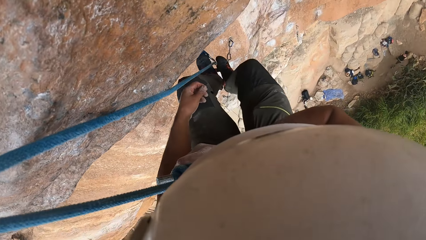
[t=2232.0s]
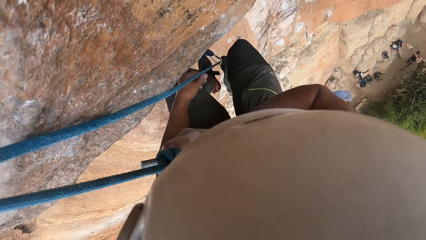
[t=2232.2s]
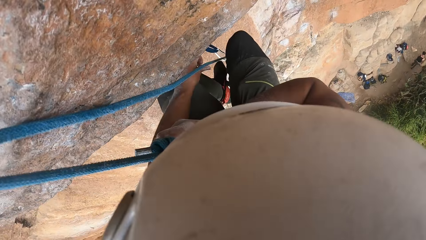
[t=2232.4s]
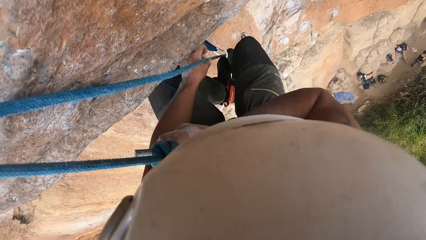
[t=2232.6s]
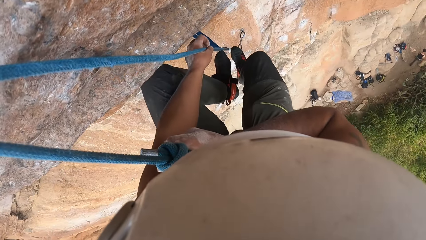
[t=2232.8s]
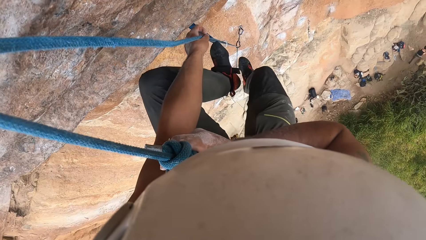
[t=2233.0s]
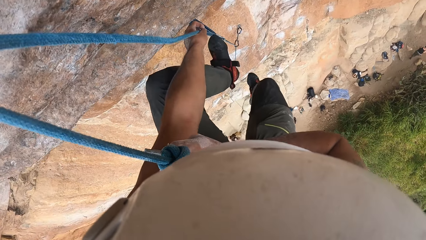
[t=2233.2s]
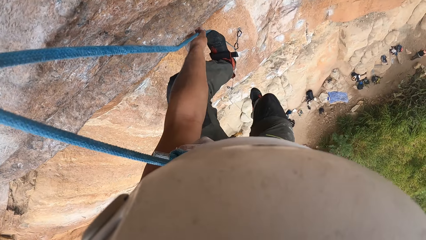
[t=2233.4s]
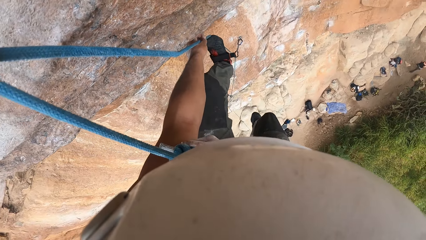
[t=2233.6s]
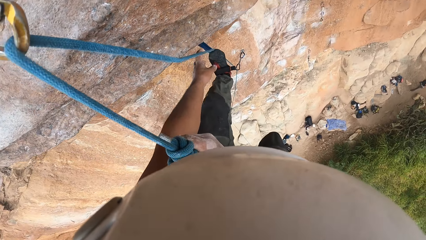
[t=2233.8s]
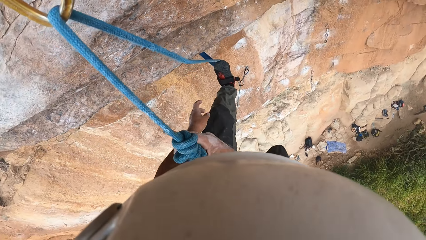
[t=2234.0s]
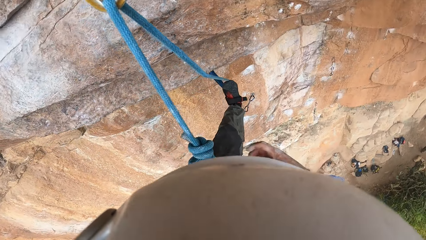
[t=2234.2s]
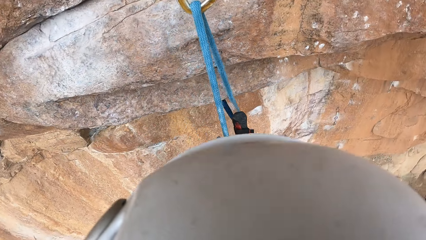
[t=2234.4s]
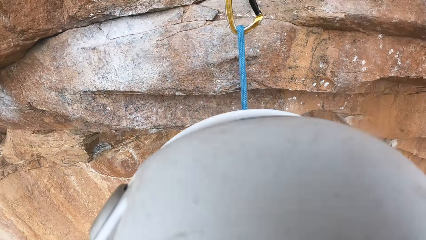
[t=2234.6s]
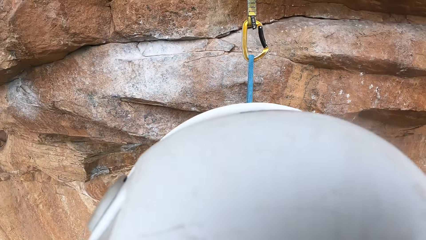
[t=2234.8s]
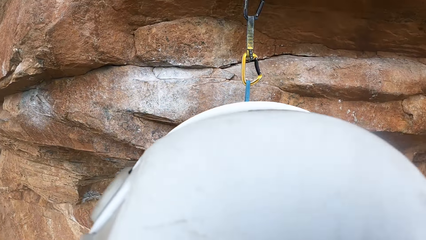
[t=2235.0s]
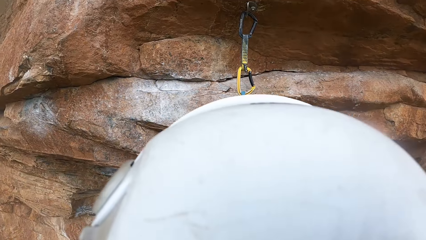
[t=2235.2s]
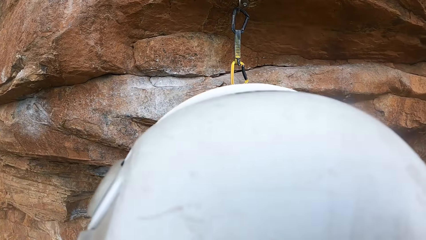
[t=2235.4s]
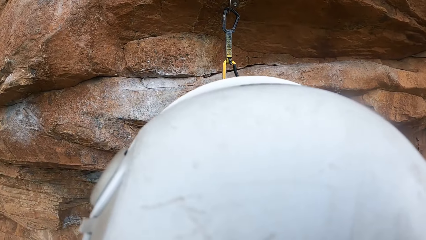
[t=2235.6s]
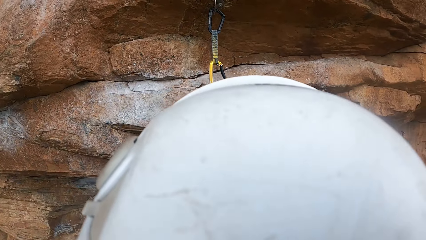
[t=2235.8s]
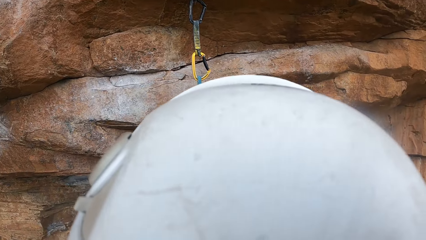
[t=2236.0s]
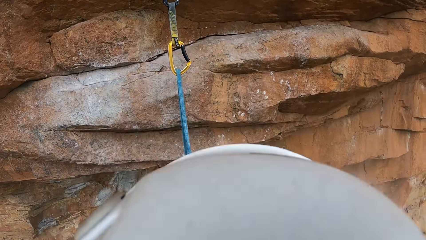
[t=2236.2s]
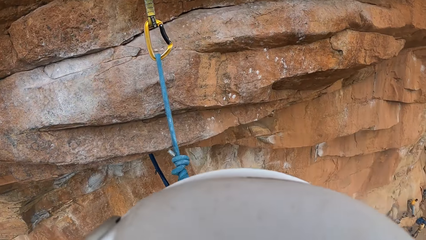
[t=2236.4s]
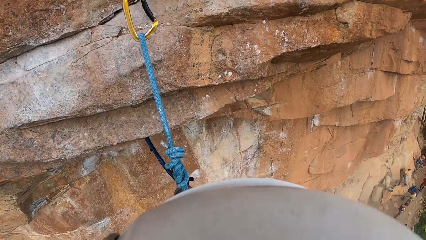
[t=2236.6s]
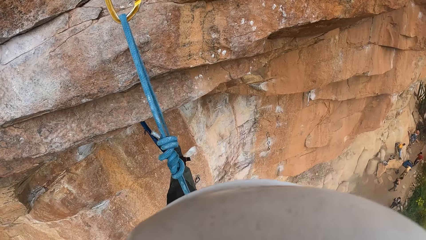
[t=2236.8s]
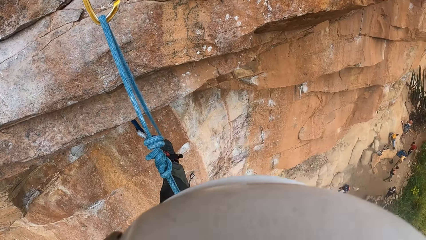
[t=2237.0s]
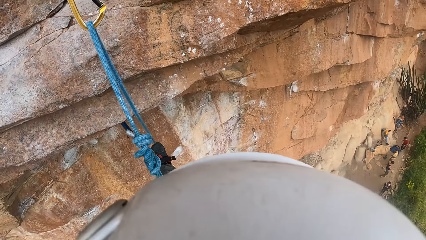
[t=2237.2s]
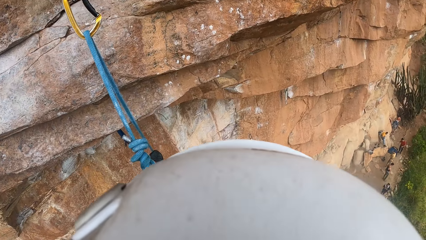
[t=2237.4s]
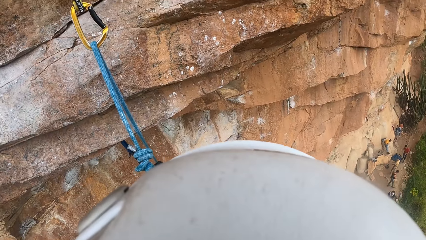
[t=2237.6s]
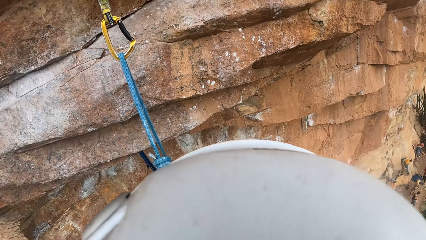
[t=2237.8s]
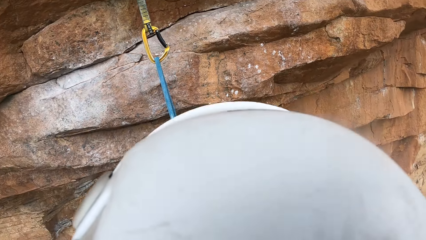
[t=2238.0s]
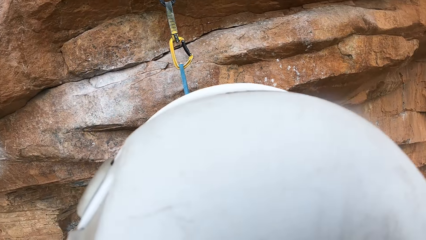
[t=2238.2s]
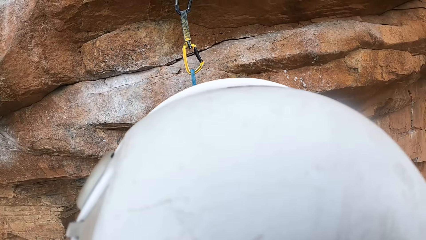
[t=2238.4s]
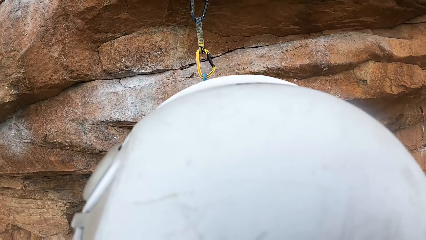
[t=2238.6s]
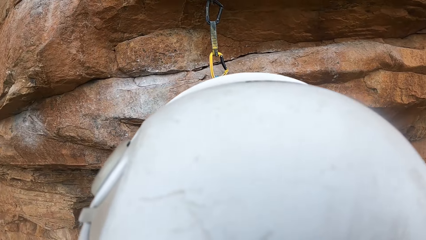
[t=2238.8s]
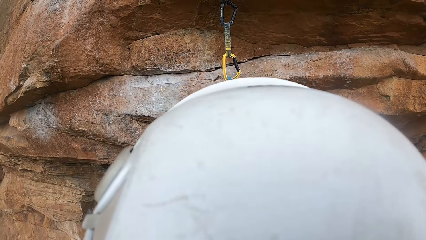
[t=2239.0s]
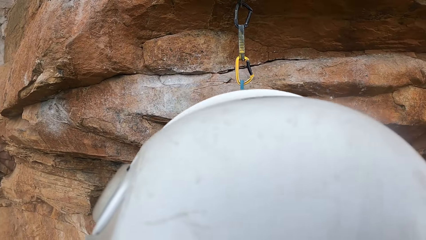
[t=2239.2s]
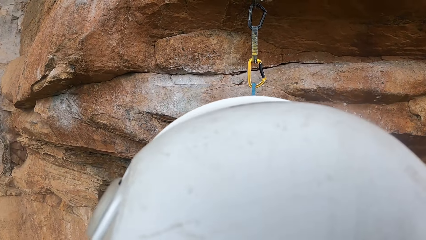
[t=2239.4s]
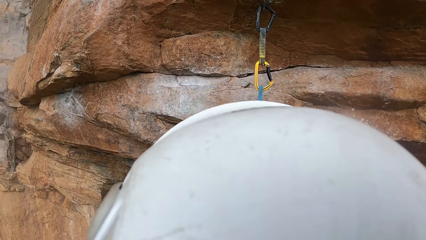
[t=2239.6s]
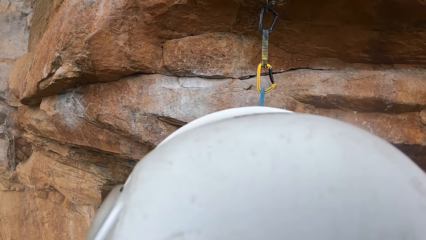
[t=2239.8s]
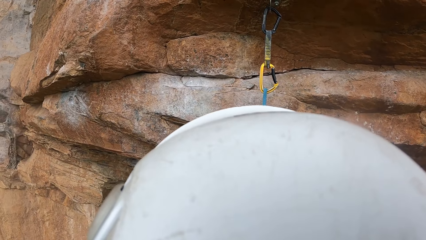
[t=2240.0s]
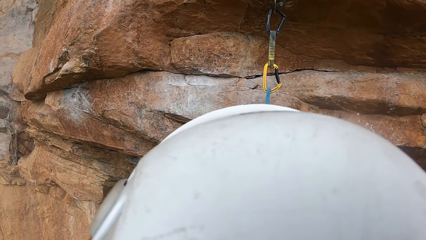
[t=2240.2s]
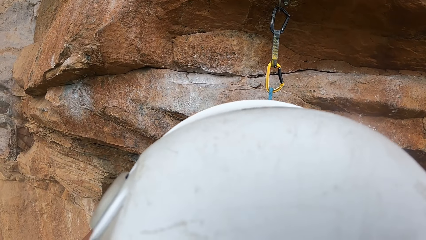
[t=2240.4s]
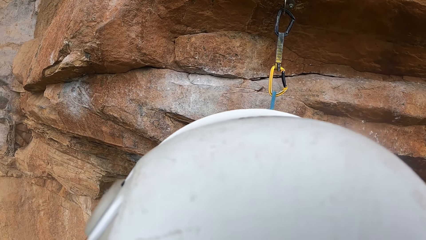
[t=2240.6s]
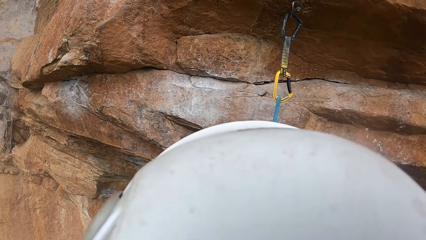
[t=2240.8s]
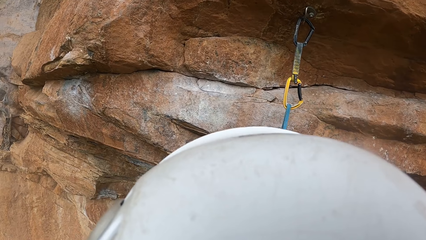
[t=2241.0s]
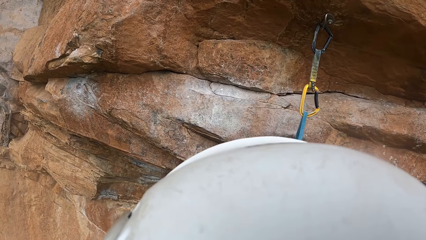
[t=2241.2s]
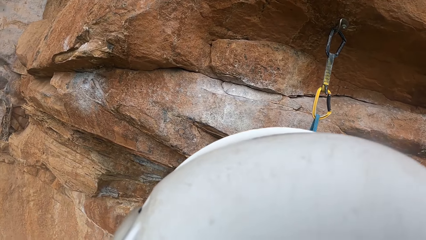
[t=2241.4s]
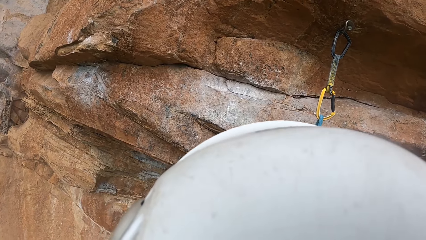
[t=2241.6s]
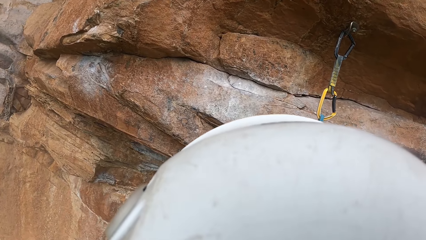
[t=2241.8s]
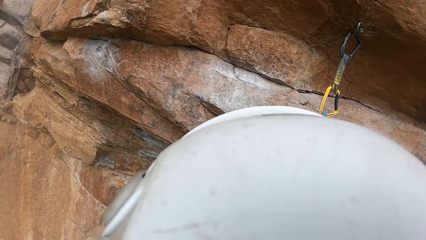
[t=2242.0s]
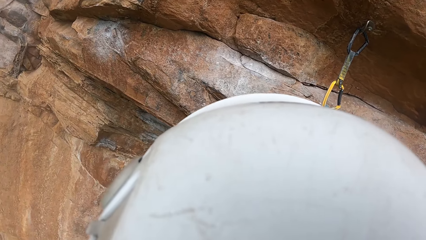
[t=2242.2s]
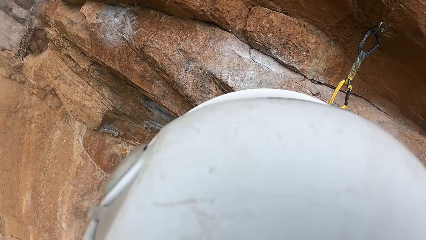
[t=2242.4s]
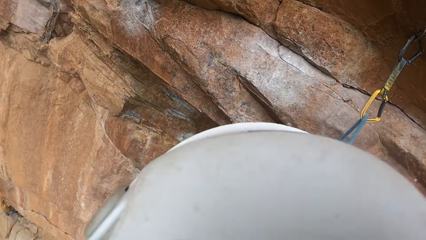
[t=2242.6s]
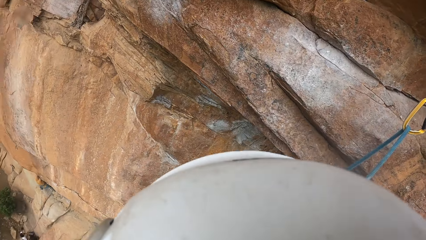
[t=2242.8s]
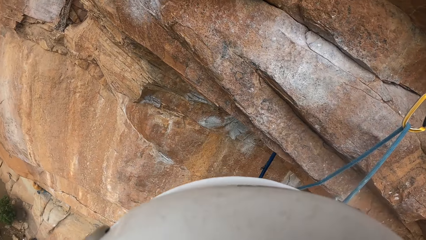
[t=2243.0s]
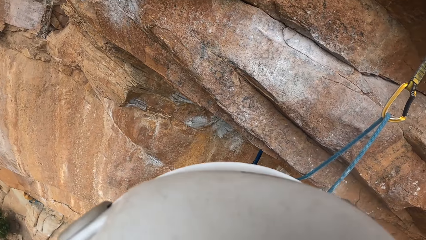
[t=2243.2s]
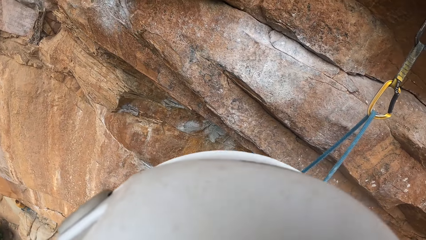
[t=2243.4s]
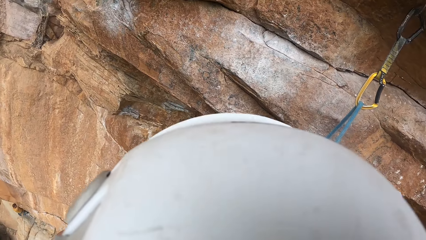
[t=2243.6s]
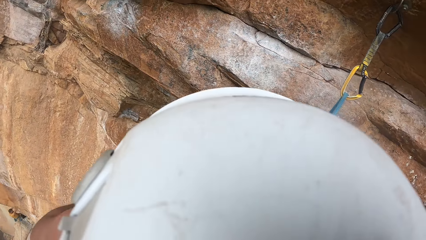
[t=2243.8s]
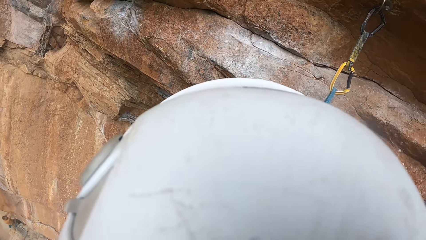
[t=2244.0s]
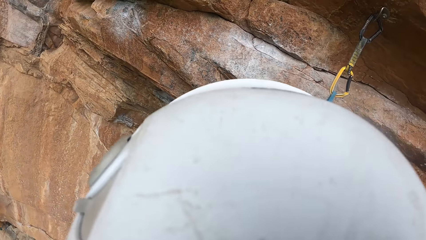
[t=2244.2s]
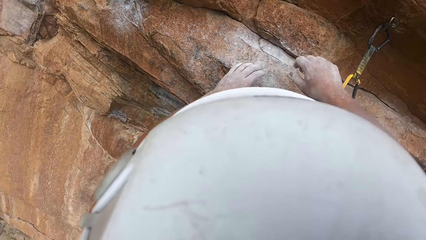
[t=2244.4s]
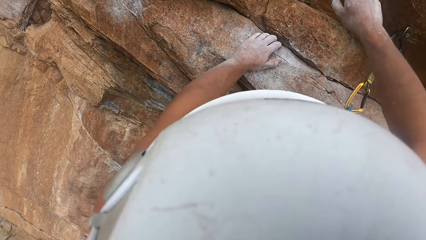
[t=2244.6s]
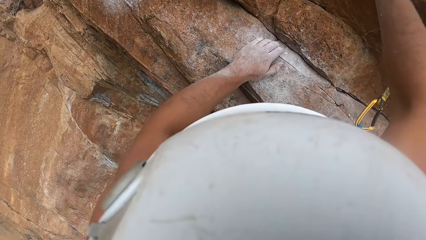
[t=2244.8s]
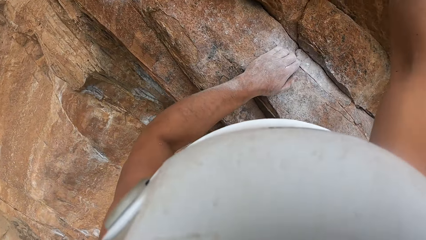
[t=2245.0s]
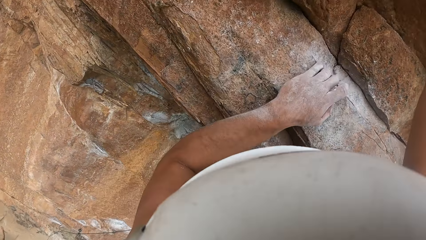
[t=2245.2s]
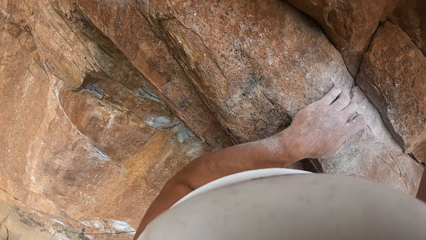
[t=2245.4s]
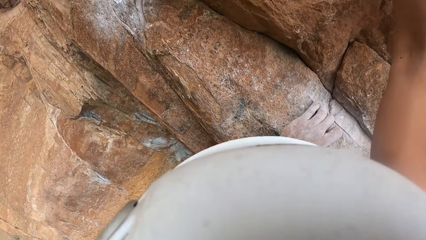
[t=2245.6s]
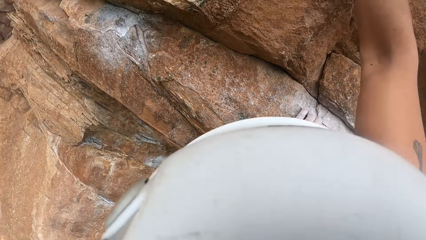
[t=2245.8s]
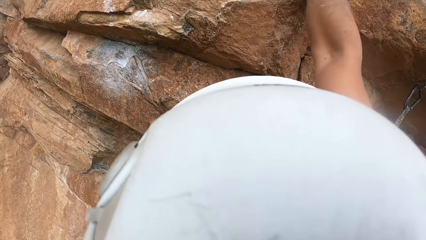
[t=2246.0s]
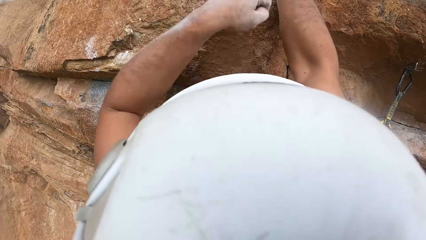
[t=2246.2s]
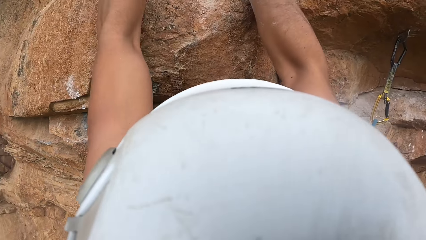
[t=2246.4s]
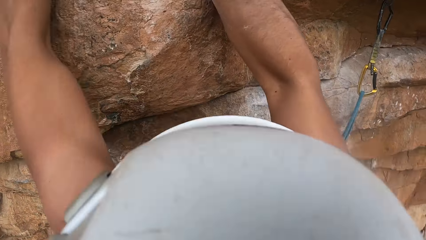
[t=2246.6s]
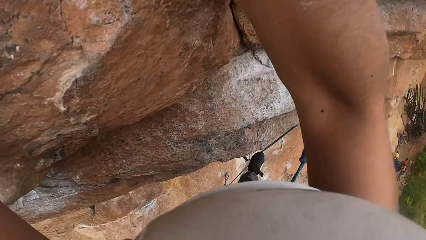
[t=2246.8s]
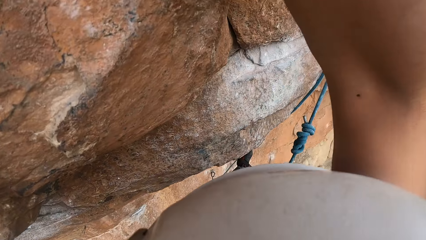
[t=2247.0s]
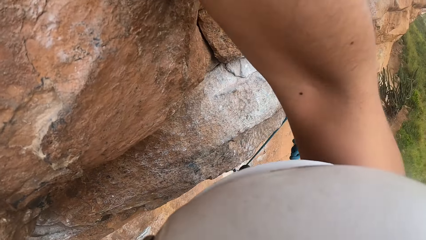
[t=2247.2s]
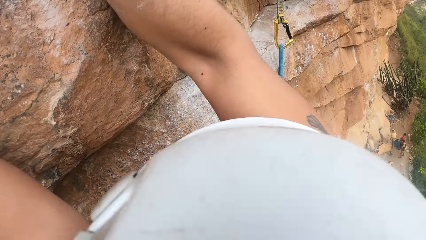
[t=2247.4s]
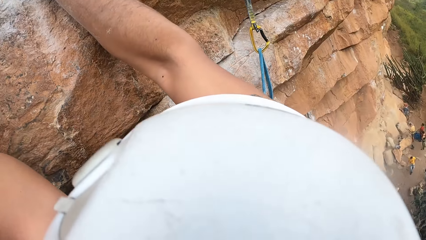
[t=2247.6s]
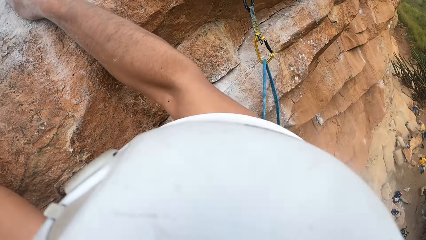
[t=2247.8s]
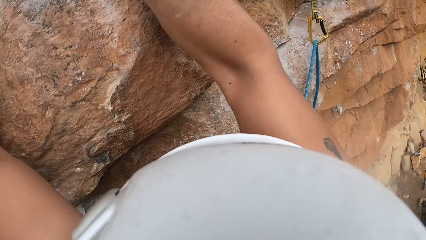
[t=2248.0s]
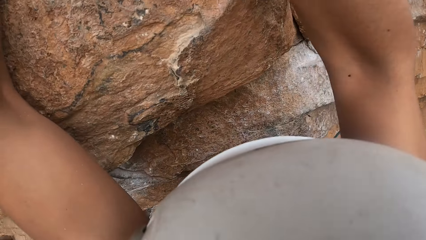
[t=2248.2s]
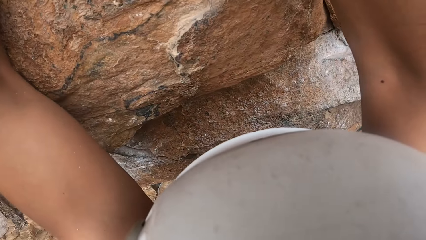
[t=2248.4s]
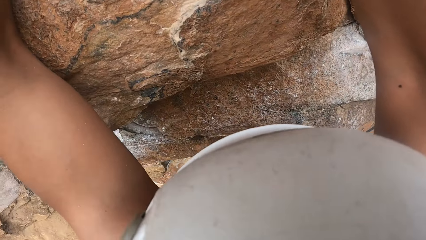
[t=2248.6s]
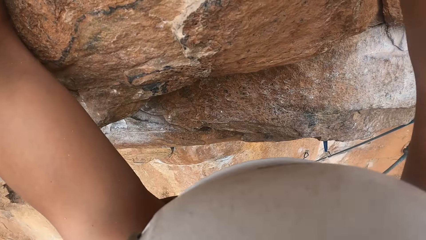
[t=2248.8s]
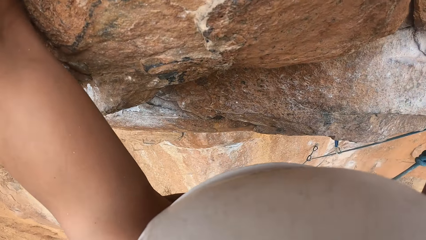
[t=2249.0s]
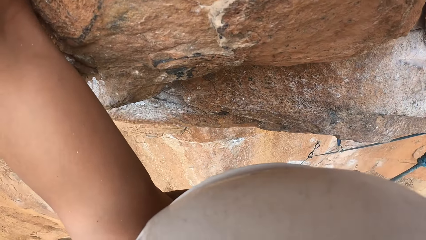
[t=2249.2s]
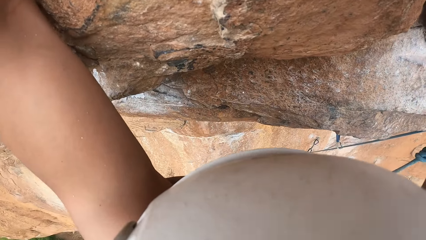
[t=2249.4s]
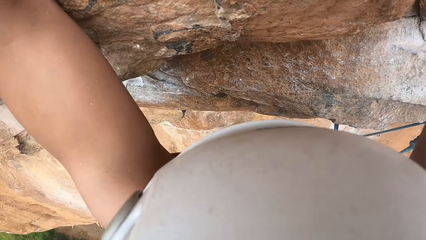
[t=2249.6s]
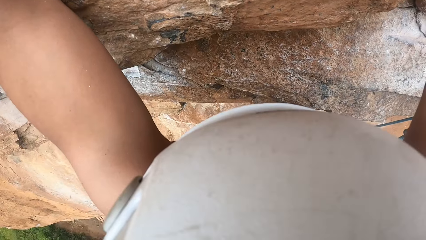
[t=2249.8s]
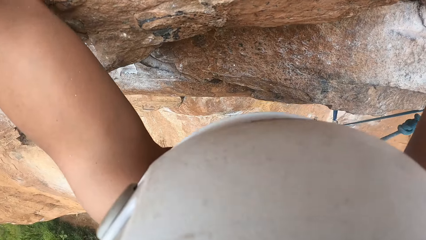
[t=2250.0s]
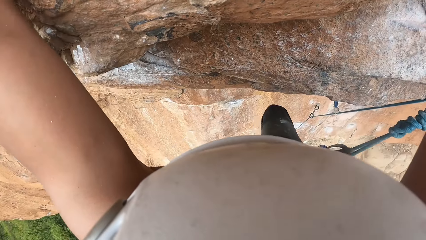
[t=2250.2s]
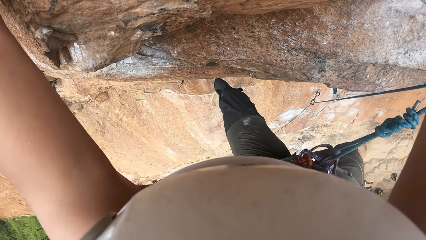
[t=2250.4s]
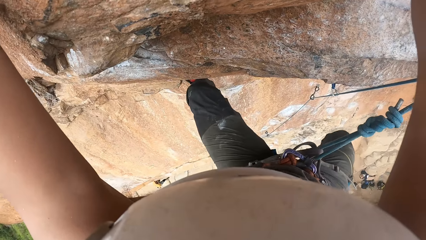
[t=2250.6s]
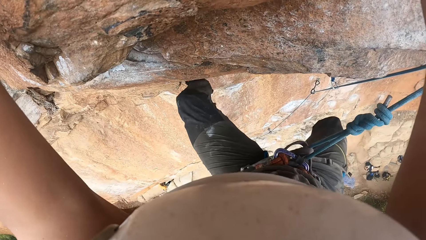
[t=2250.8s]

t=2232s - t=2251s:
The camera wearer climbs the rock.
